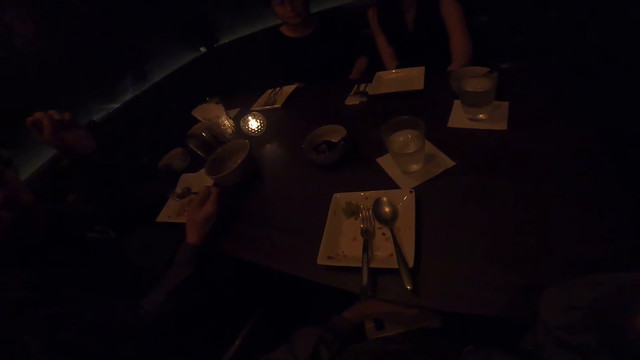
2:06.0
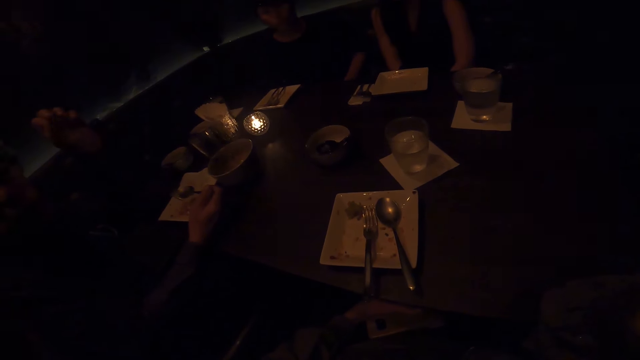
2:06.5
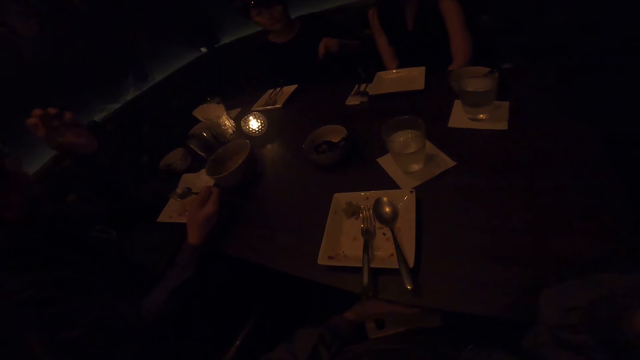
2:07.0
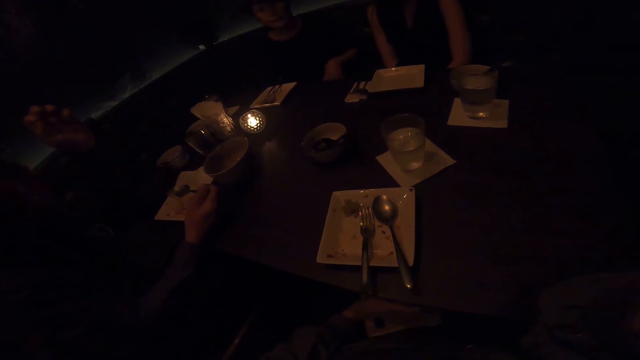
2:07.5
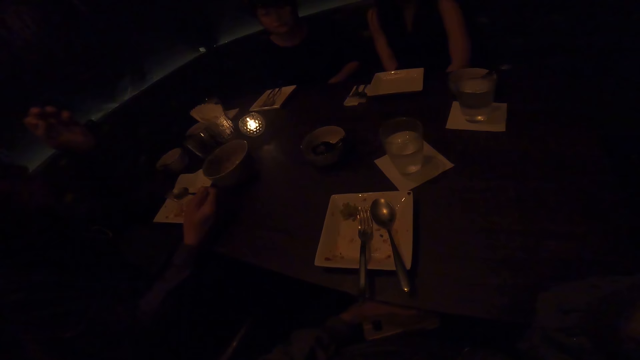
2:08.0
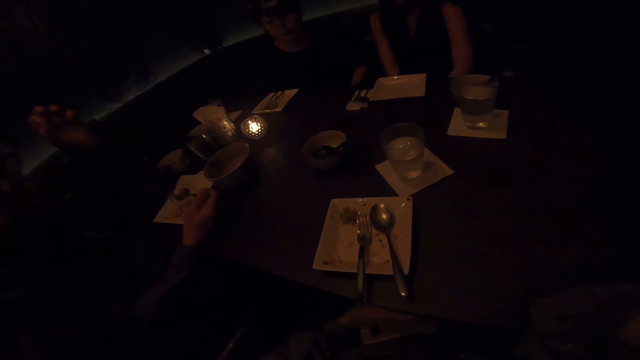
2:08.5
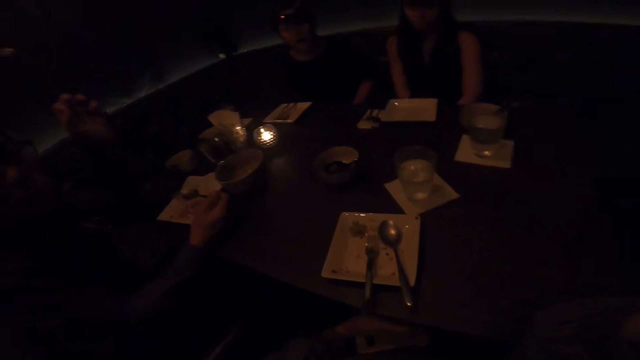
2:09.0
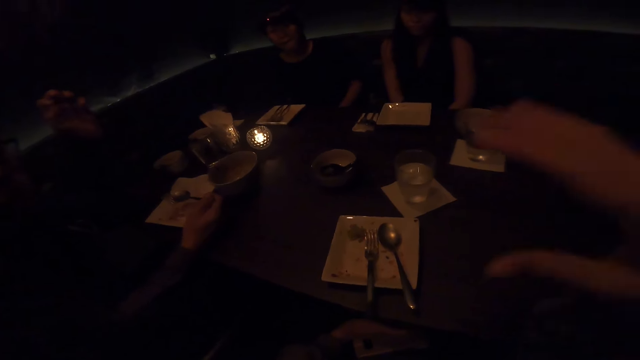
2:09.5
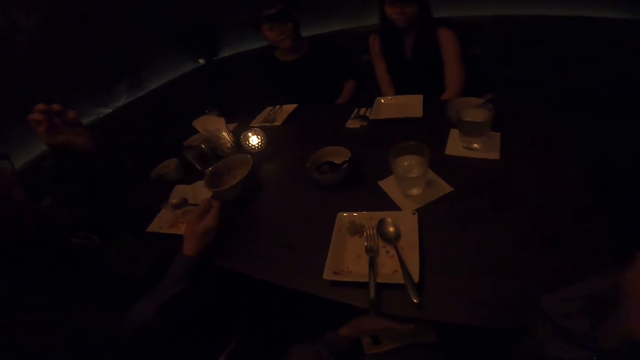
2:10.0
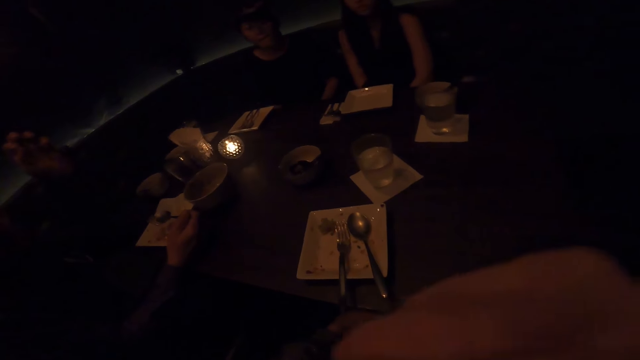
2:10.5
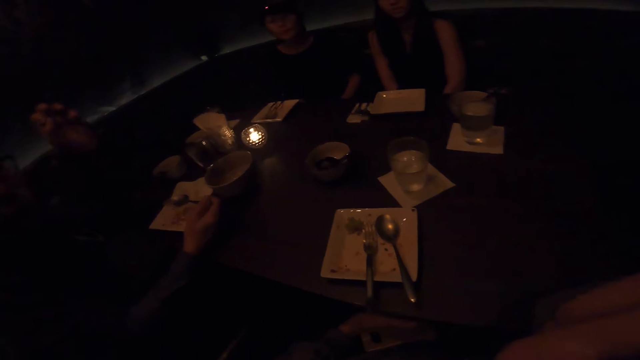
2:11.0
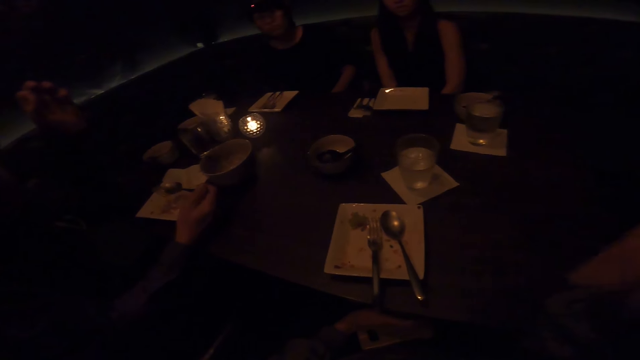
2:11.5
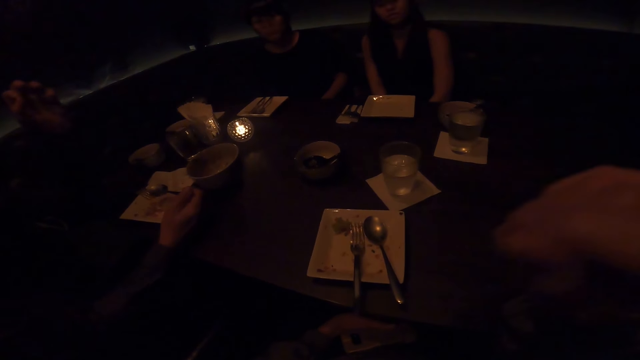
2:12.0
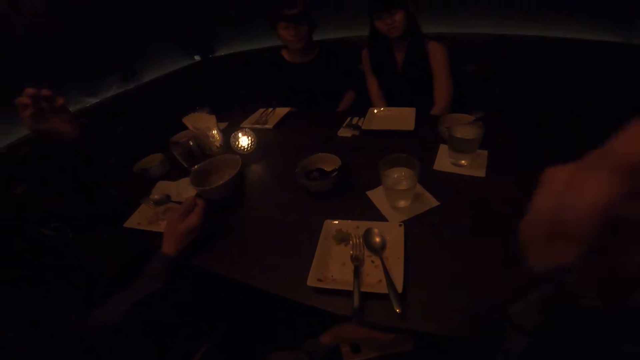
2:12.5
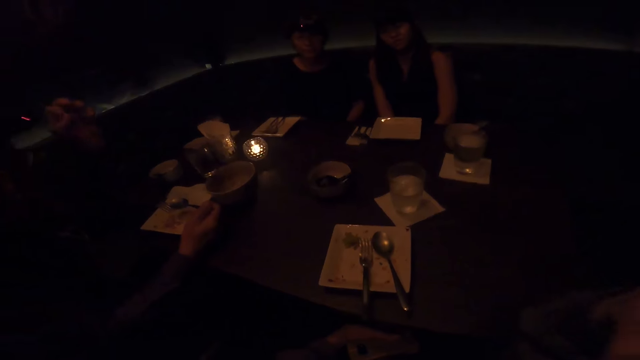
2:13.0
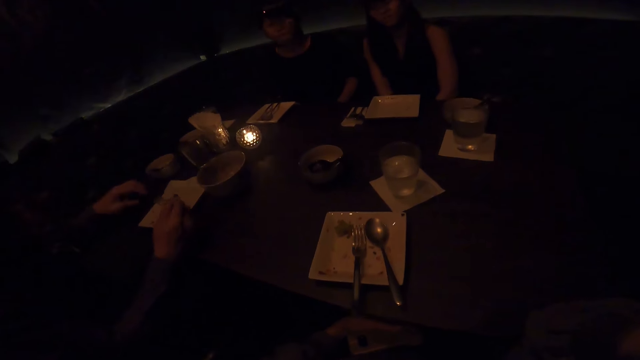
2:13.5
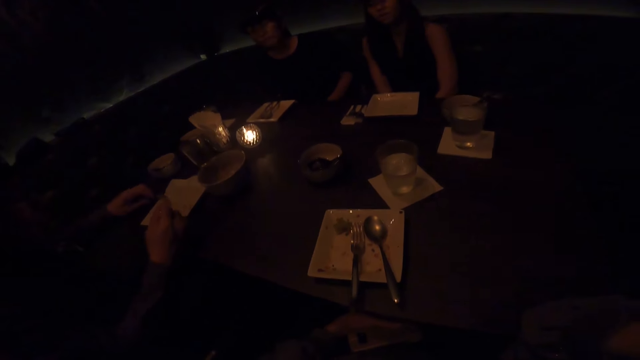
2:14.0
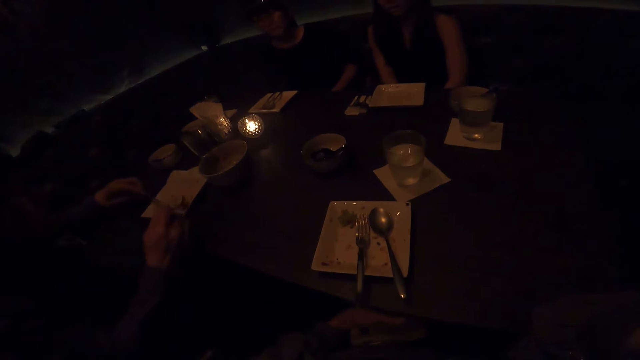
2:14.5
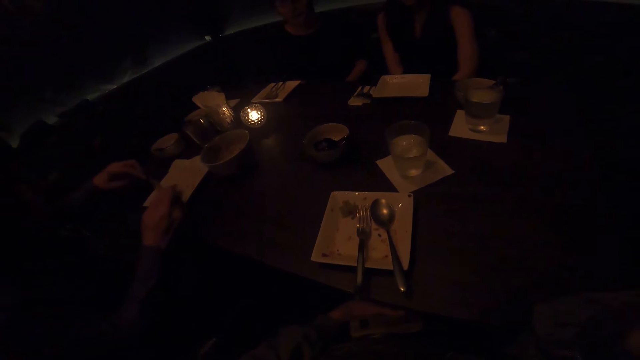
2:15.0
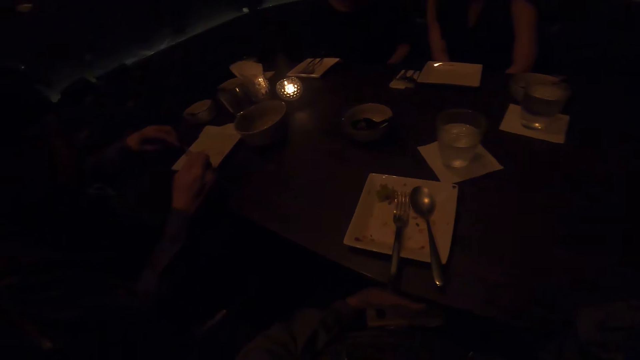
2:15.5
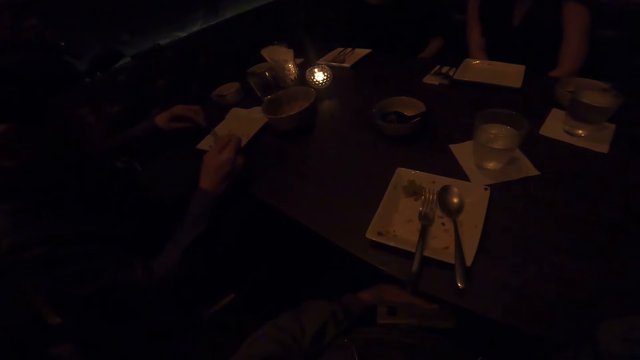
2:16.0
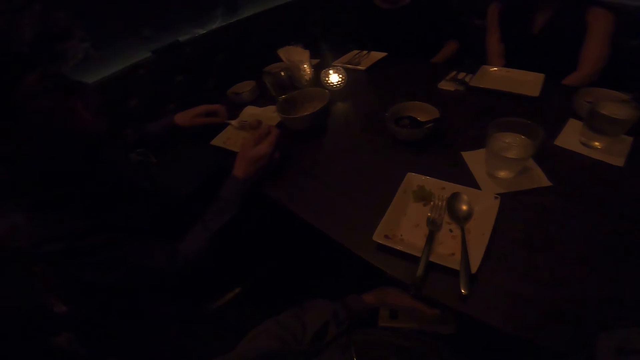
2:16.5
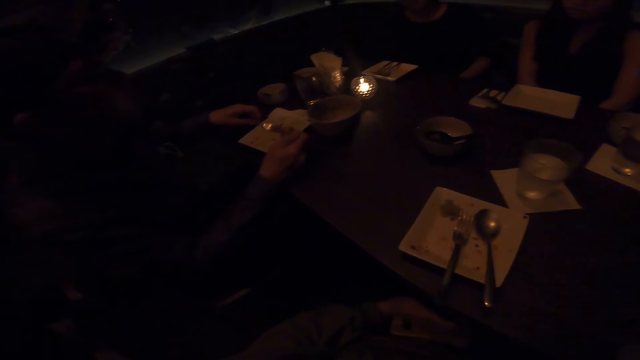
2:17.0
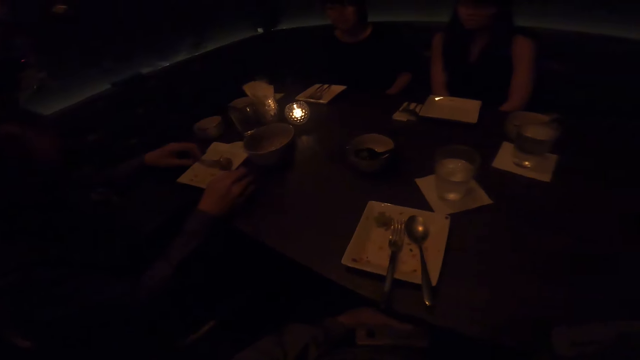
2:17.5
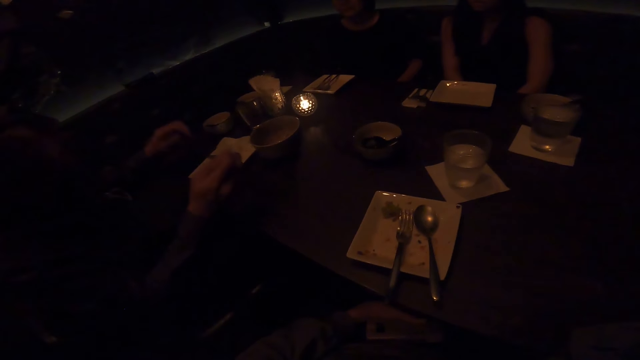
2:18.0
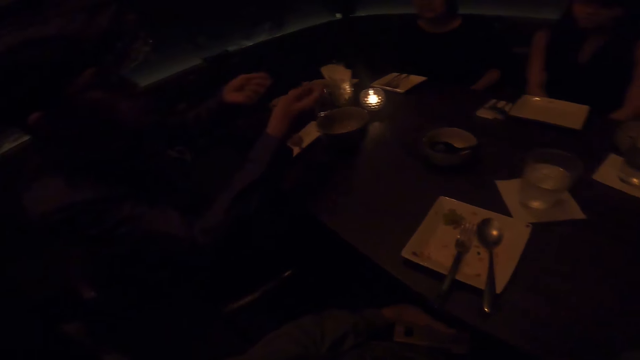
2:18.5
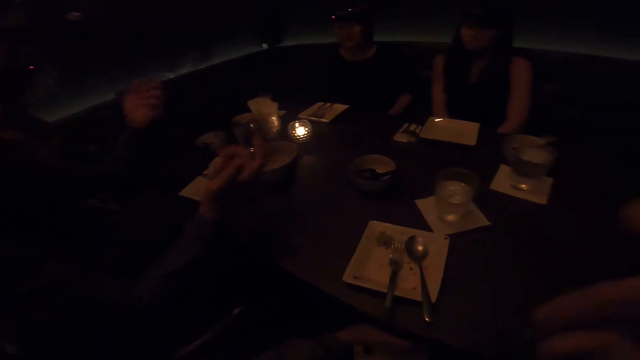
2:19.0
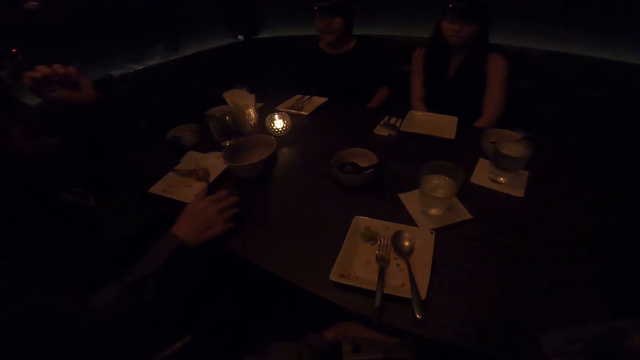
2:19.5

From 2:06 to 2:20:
A person gestures with the left hand, puts the left hand under the table, and swings. The camera wearer gestures with the right hand. Another person picks up the fork using the left hand, gathers meals in the plate using the spoon and the fork, drops the fork and the spoon, and gestures using both hands.

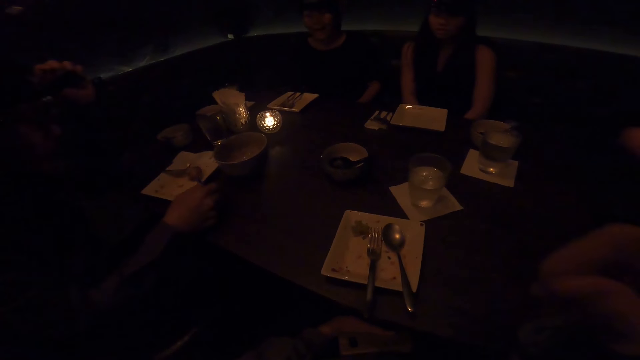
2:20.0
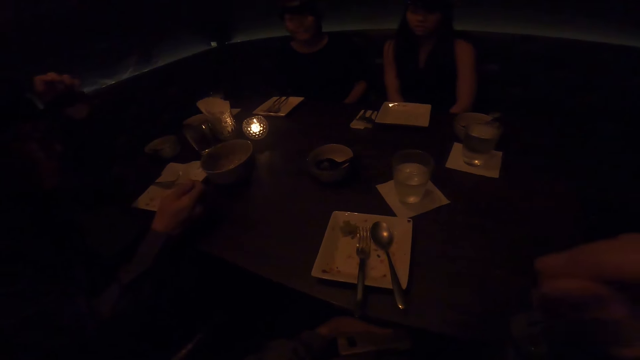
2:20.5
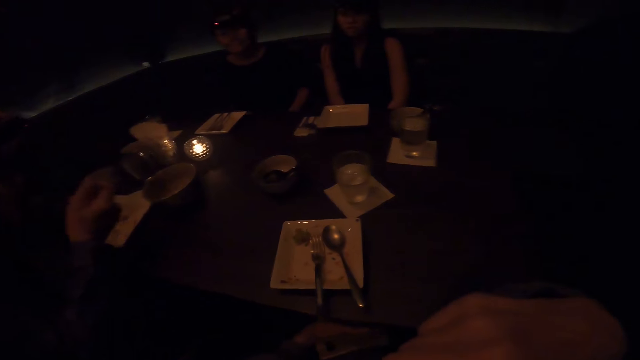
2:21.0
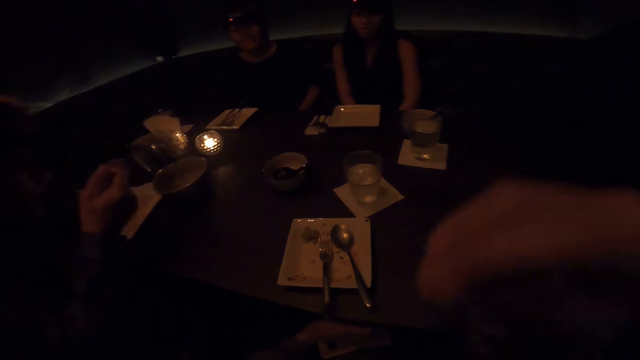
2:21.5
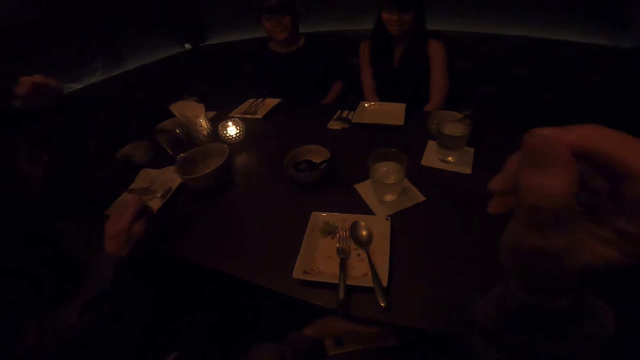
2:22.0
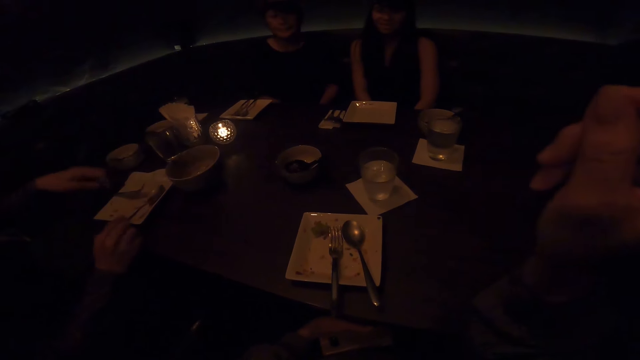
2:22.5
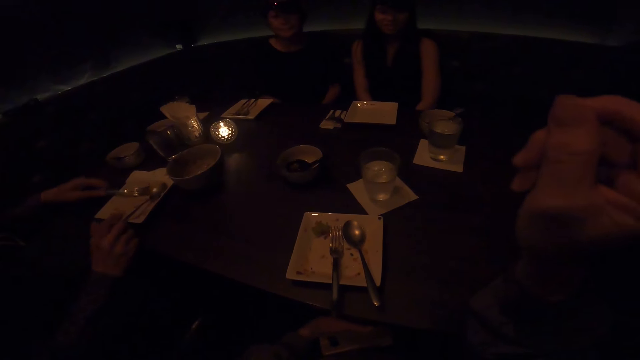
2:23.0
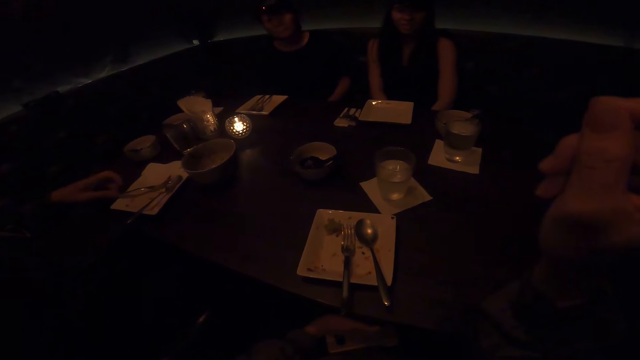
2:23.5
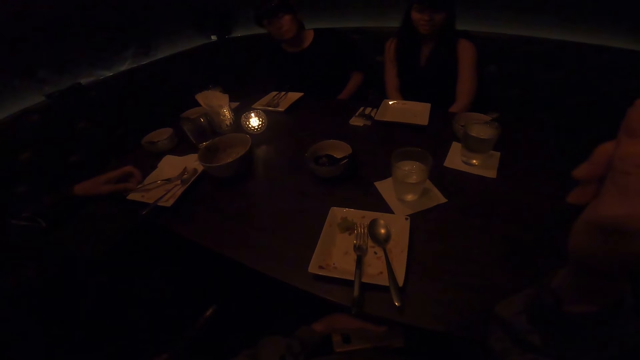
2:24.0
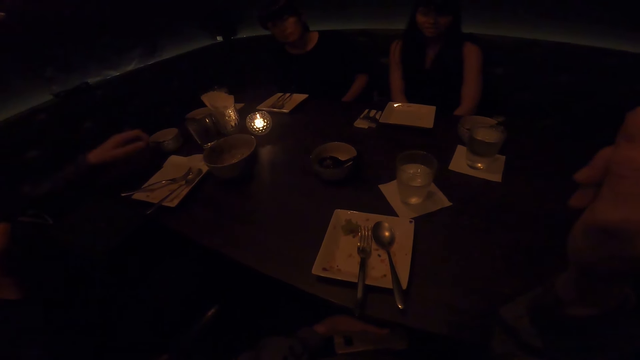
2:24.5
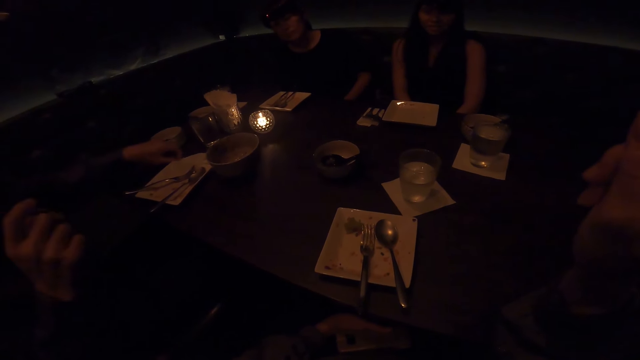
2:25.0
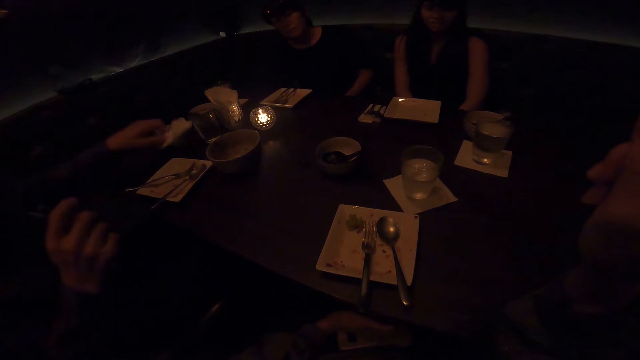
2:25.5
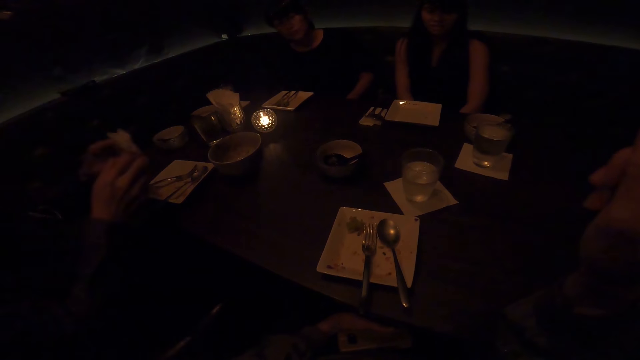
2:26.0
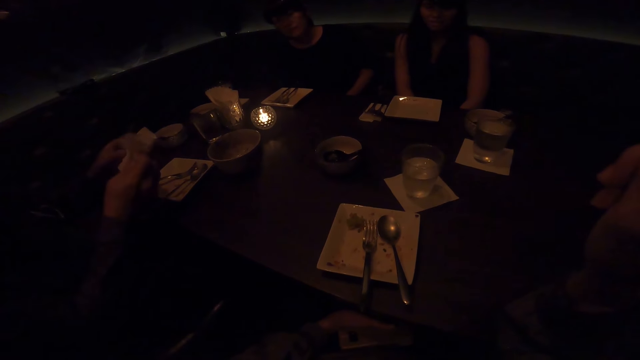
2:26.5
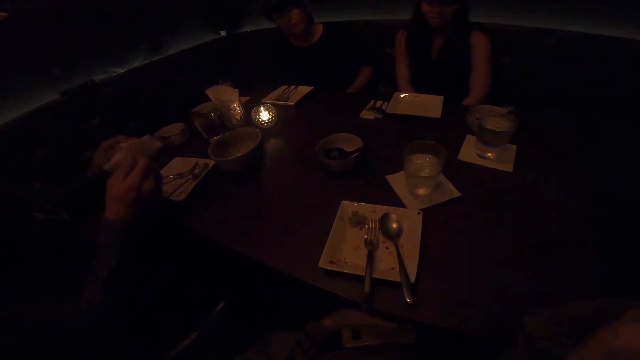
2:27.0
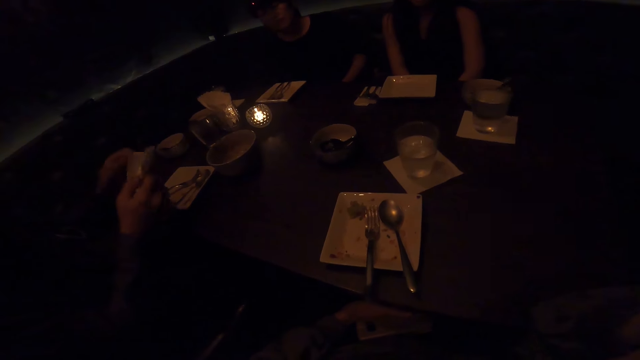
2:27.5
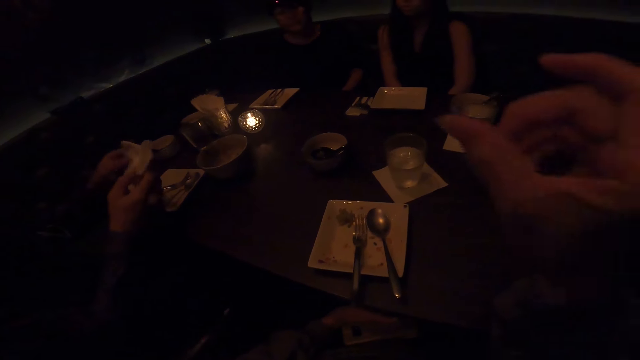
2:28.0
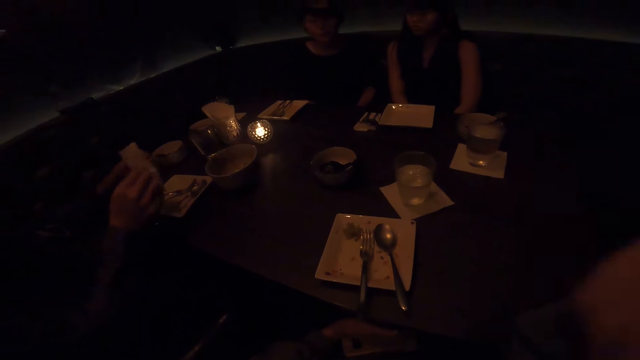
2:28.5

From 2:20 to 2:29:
A person picks up the spoon, eats meal using the spoon, and drops the spoon in the plate. The person adjusts the fork using the left hand and lifts the right hand. The person picks up a serviette and adjusts the serviette.
